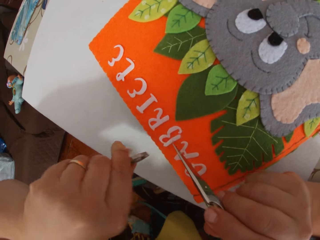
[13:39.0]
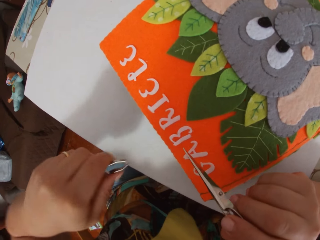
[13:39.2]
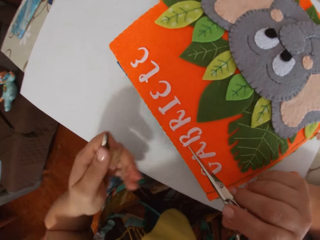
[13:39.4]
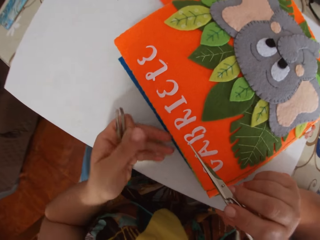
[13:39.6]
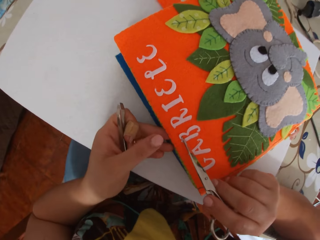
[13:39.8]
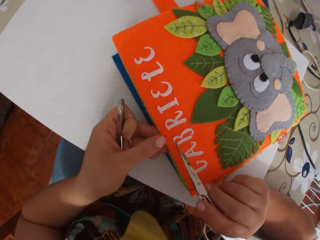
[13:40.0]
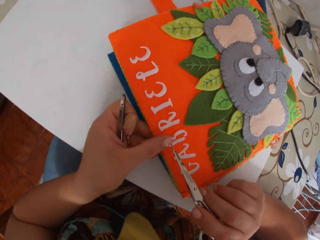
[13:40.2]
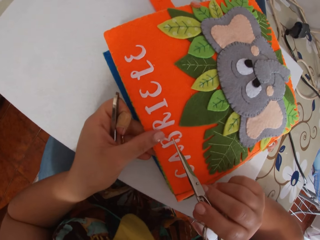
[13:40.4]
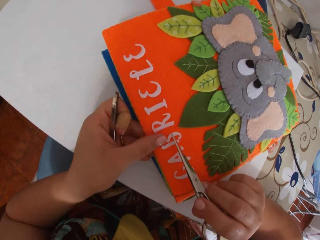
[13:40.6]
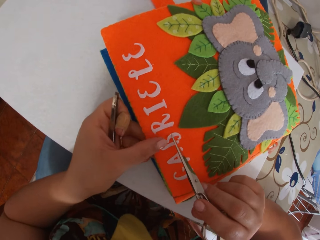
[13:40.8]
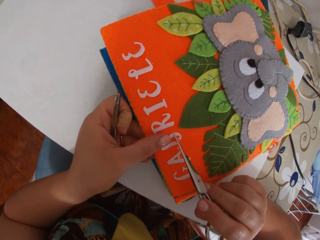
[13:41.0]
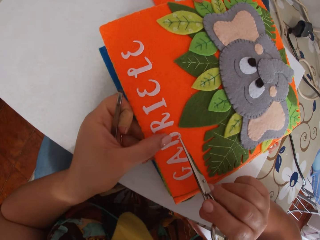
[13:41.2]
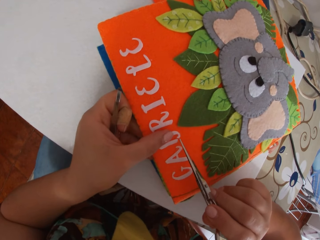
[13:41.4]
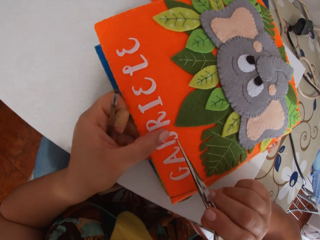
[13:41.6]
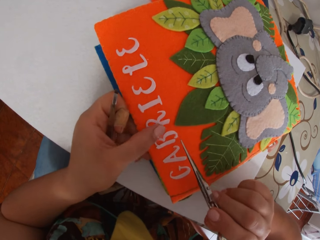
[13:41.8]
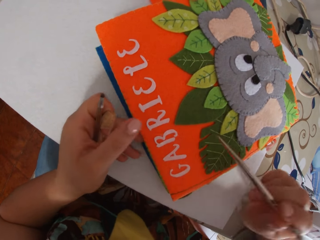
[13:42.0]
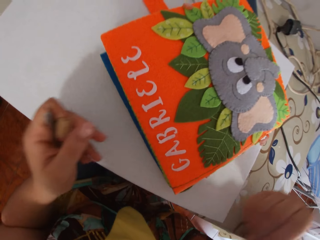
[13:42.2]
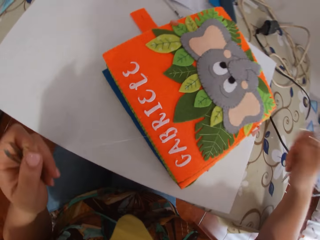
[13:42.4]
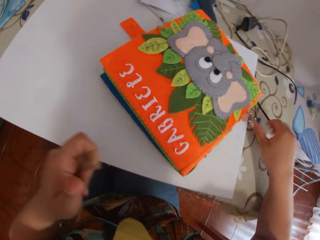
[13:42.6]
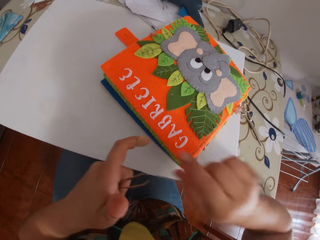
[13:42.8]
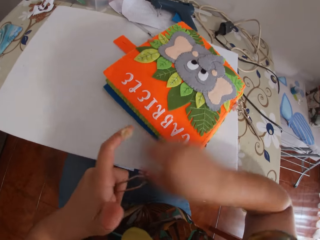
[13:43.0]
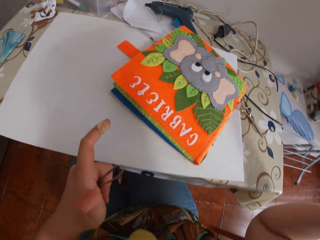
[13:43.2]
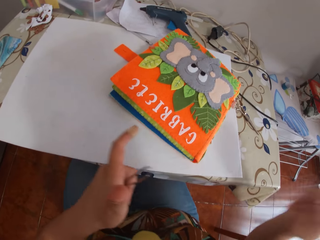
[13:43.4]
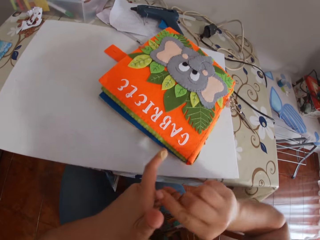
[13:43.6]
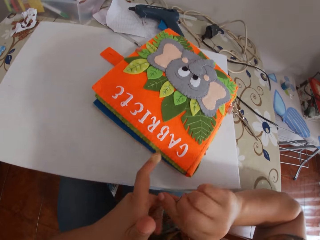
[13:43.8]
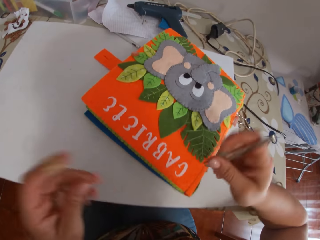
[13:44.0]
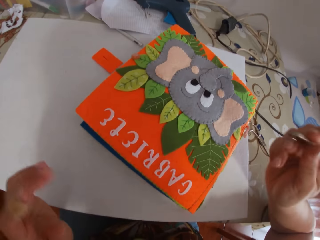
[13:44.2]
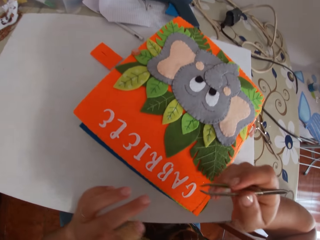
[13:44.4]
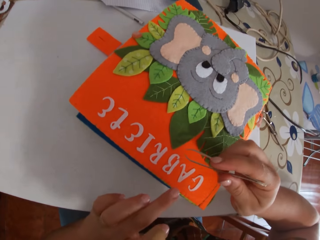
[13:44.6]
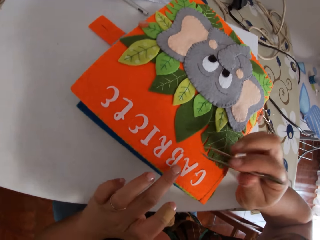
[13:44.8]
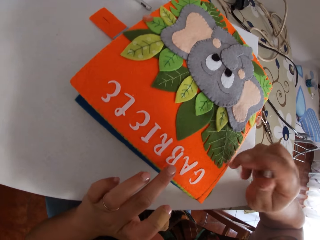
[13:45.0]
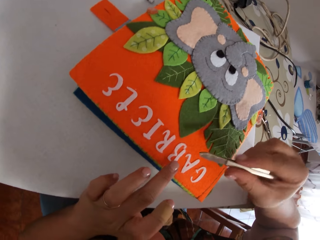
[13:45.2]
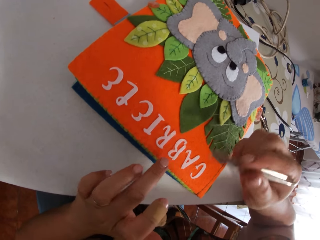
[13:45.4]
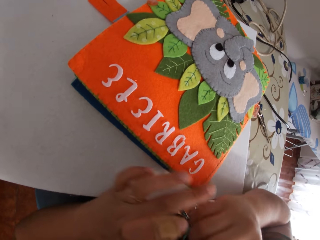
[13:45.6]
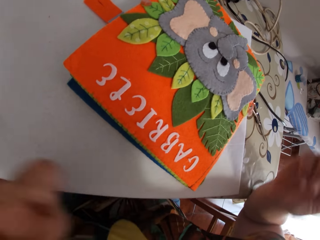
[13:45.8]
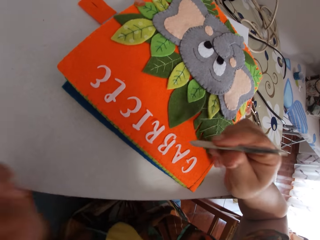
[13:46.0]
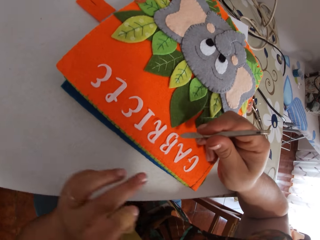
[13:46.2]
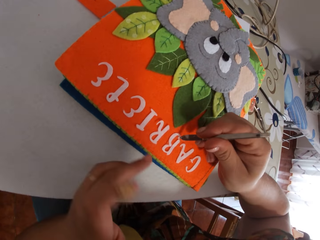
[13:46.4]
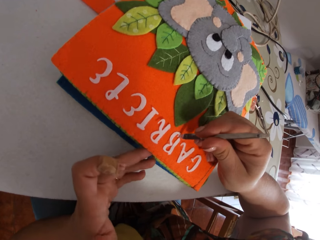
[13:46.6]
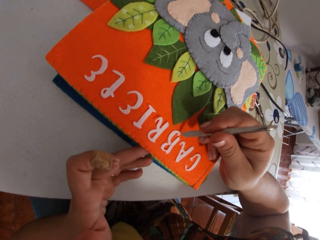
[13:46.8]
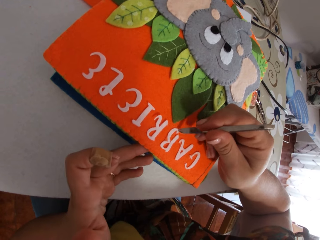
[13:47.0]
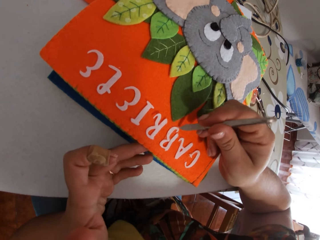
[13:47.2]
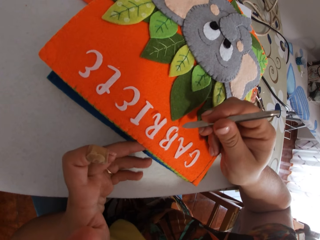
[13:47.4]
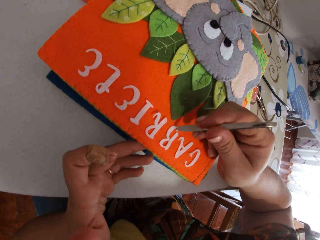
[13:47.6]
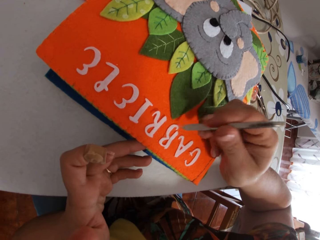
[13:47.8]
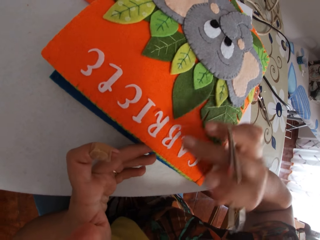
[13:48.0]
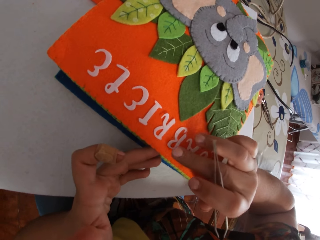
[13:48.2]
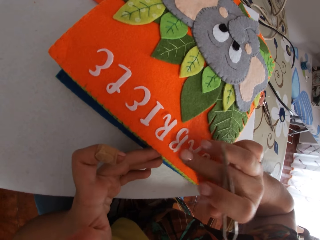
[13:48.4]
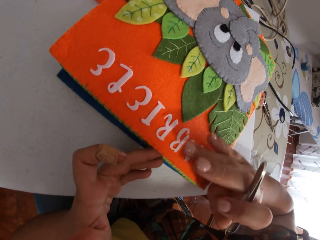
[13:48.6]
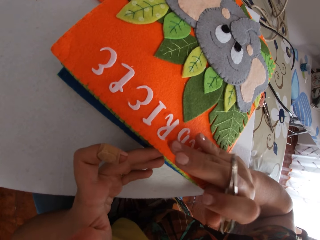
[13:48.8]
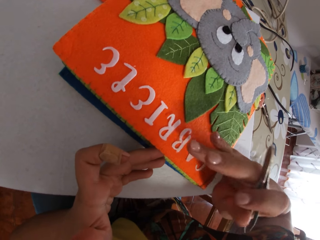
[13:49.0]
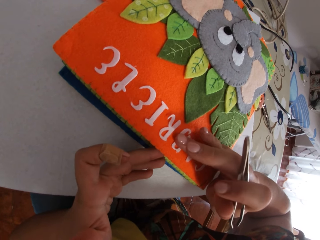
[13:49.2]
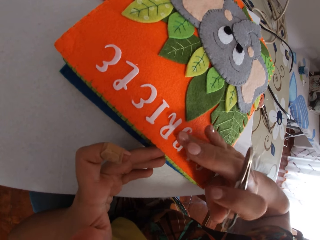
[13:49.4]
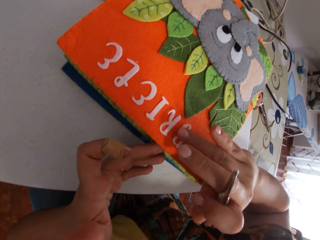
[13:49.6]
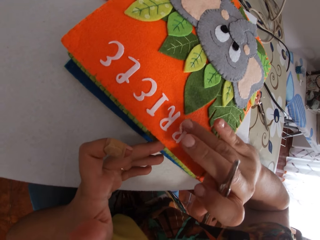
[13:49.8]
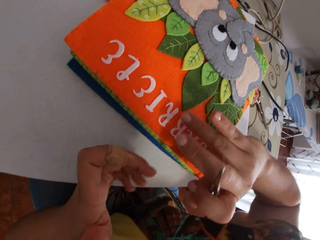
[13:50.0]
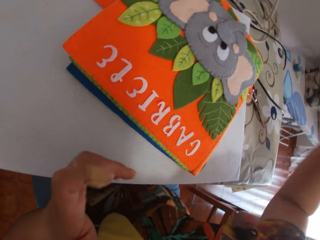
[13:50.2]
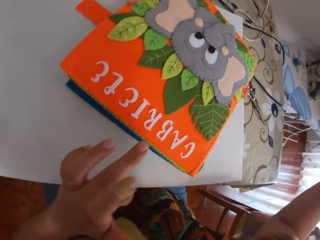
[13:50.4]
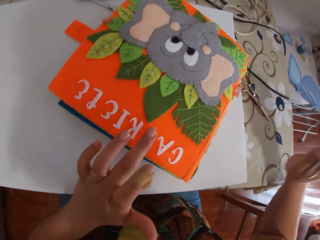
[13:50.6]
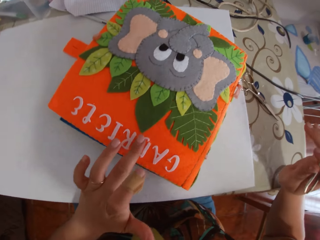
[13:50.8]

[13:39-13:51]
The camera wearer smoothens the paper alphabet on the book with the pair of scissors and her finger. She drops the pair of scissors on the table. She takes something with her right hand. She taps the paper alphabet with the pincer. She taps the paper alphabet with her hands.

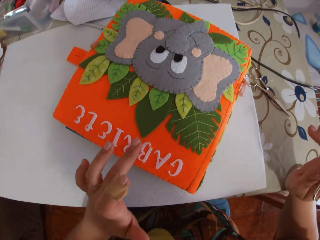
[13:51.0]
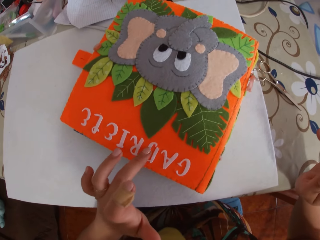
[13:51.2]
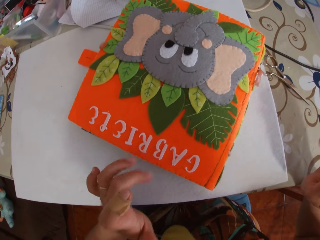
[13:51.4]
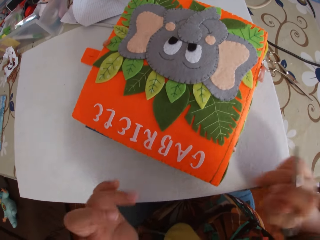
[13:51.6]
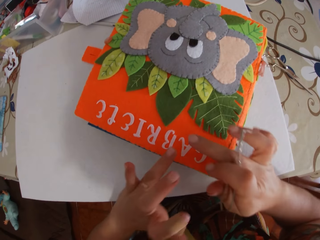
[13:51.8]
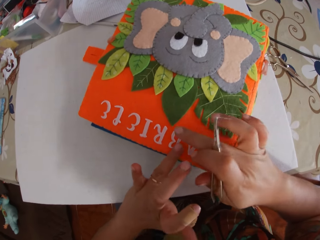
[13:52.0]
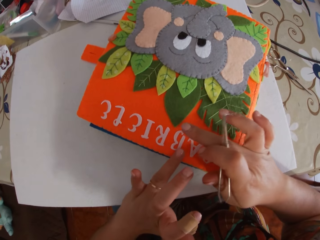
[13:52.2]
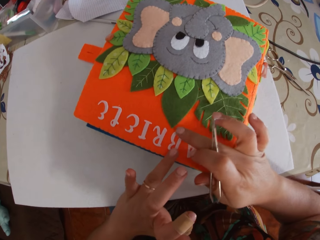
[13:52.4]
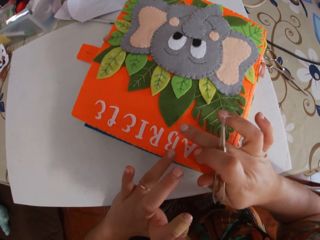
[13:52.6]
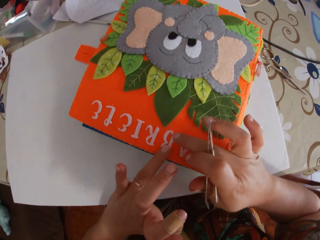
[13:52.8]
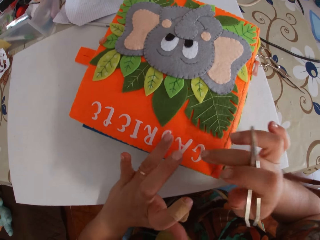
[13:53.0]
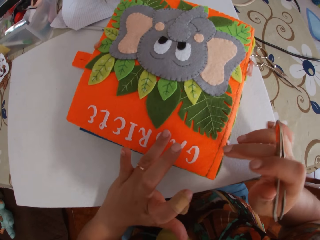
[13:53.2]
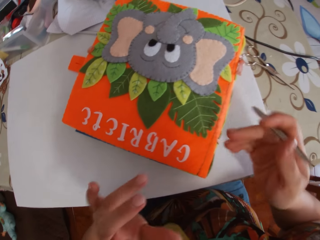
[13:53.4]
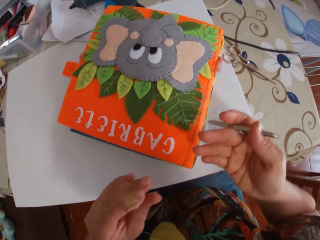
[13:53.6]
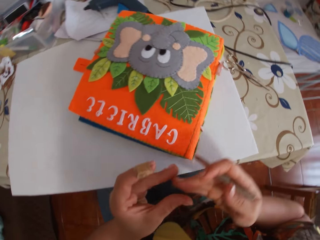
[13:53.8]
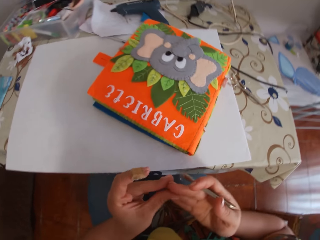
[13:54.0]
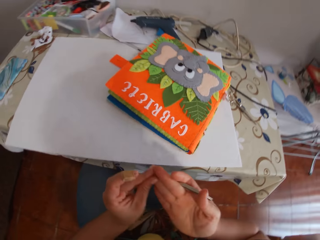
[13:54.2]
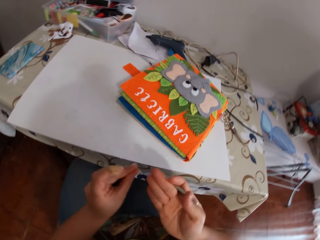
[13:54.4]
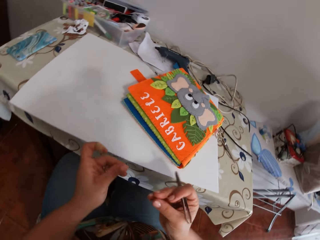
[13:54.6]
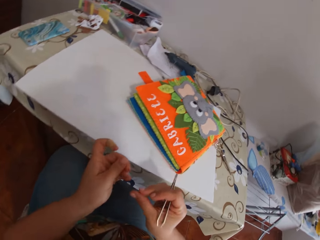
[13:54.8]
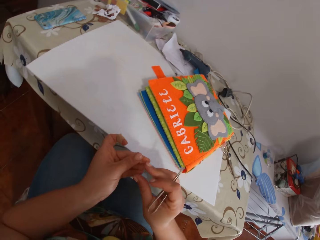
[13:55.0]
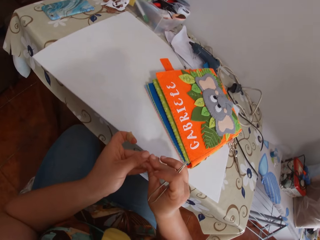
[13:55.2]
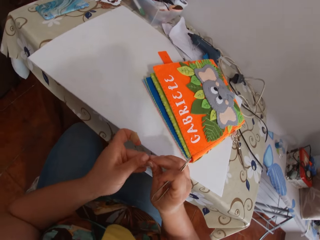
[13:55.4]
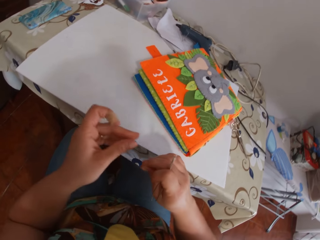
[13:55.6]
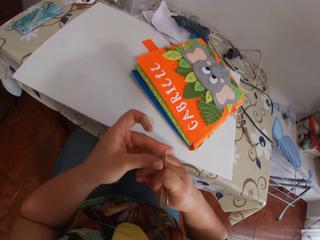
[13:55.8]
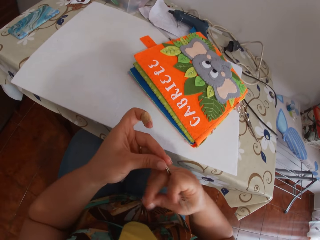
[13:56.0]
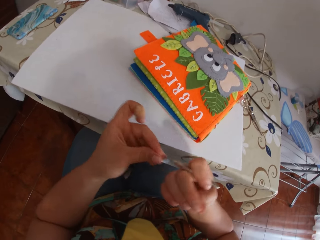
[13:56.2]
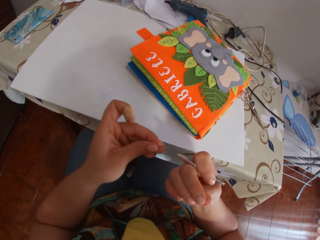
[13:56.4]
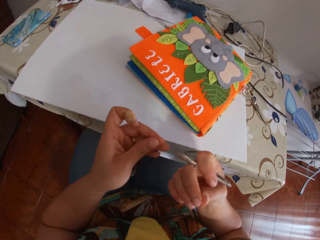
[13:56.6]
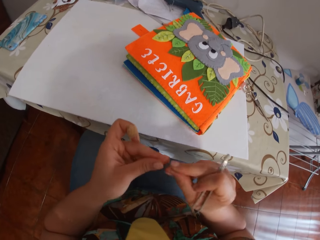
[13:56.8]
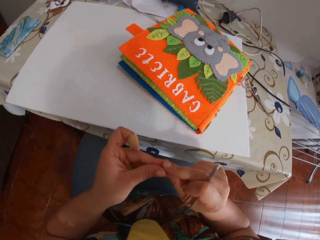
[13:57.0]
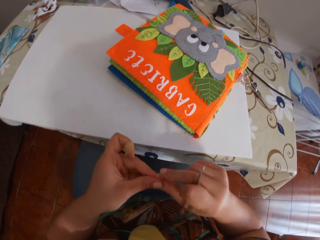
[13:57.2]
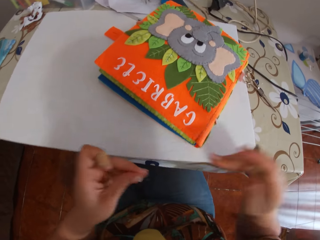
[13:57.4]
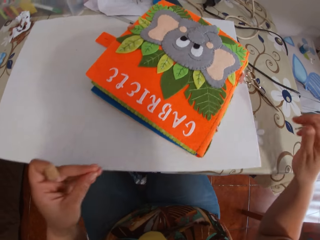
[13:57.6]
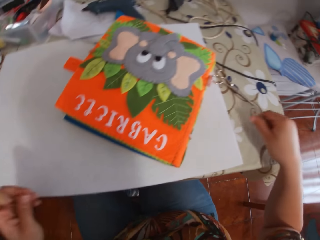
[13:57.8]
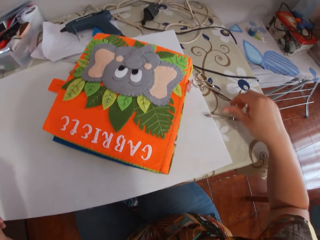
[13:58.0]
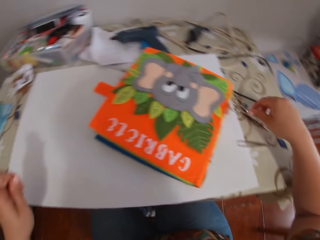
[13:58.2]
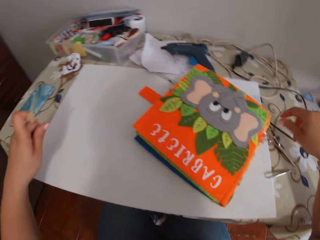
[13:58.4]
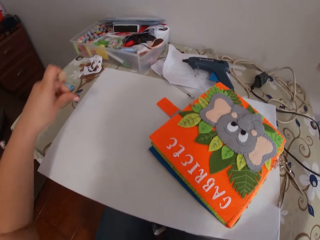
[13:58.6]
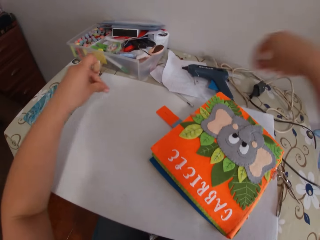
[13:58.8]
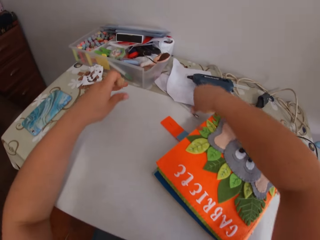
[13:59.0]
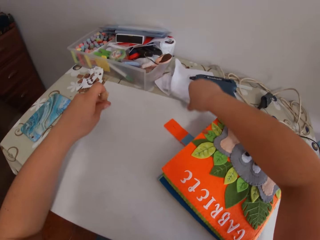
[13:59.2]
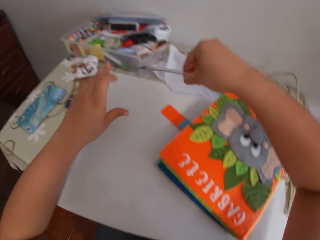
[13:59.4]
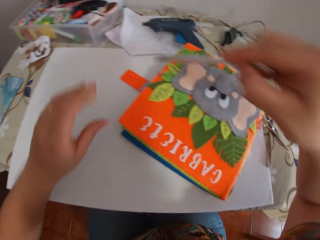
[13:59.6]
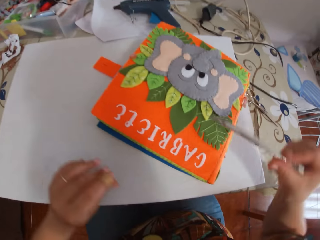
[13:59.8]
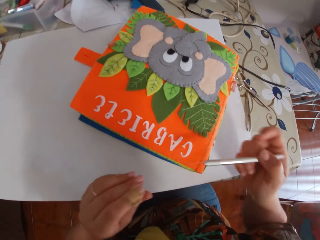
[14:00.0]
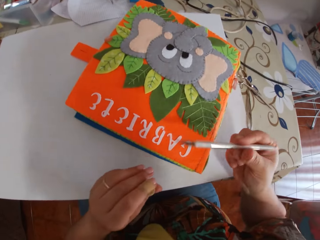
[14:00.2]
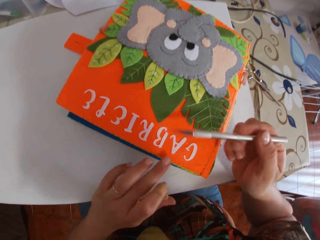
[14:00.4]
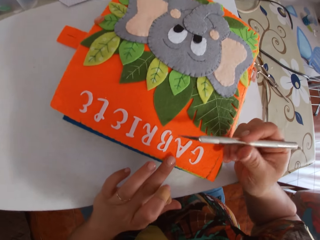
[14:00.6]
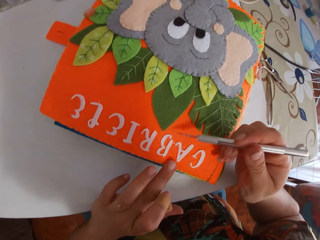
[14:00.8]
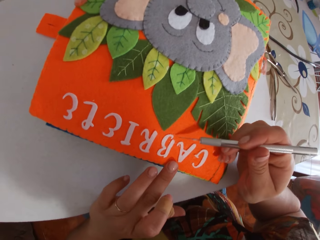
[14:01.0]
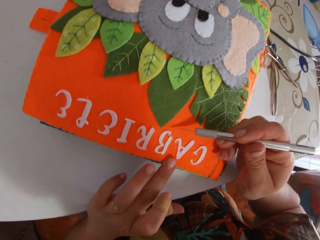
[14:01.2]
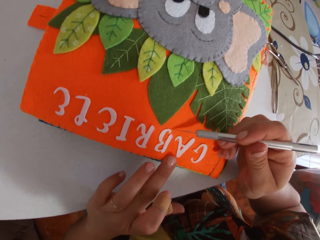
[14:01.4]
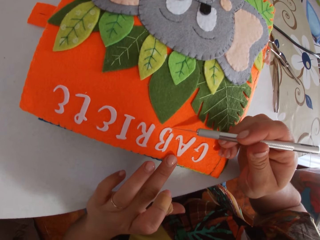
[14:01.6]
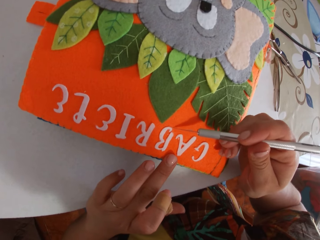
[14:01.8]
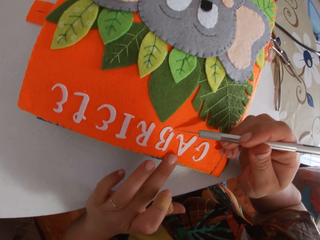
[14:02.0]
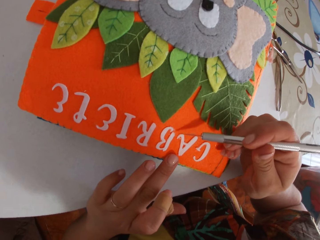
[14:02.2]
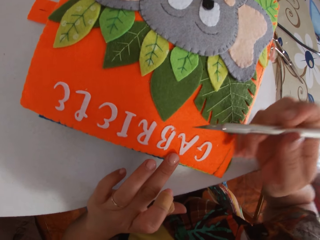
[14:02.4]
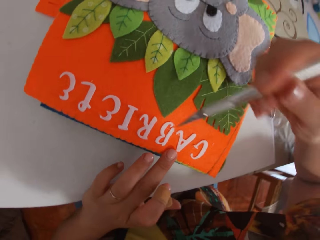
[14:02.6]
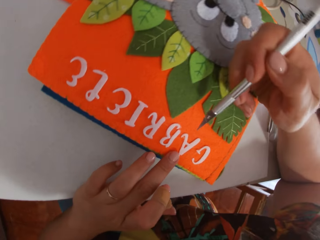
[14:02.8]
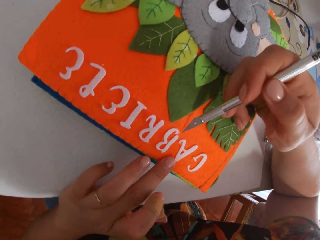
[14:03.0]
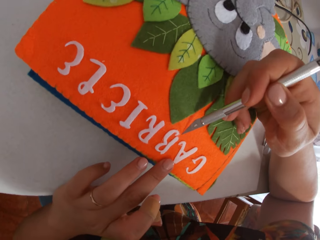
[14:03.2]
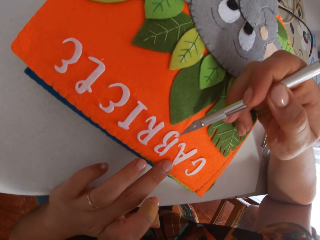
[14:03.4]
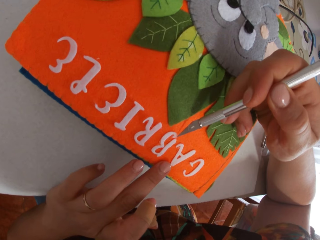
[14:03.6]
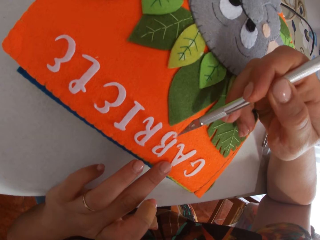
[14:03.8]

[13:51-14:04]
The camera wearer tightens the letter with the hands. She cleans off glue from her fingers. She cleans off glue from the pincer. She drops the pincer on the table. She picks up a glue remover from the table. She puts her finger on the book. She removes glue from the book with the glue remover. She holds a marker pen.
